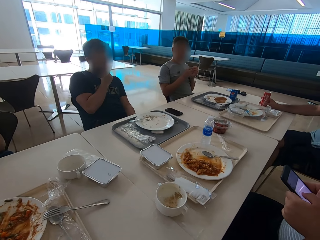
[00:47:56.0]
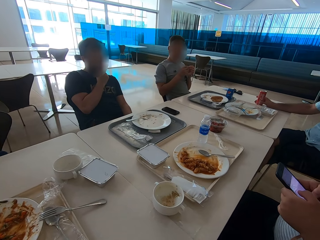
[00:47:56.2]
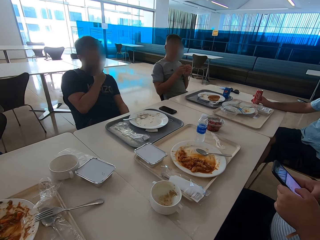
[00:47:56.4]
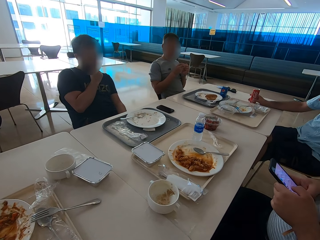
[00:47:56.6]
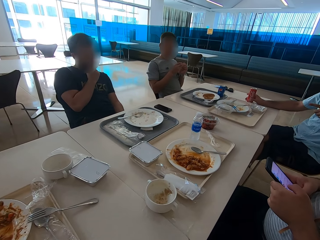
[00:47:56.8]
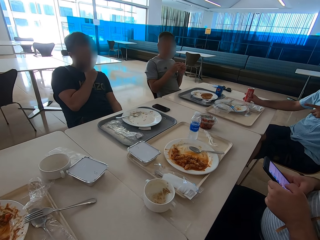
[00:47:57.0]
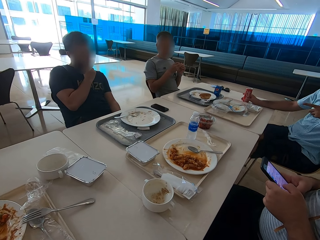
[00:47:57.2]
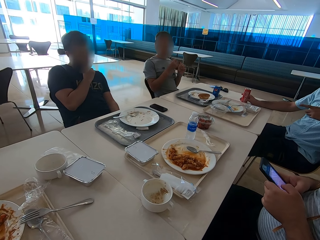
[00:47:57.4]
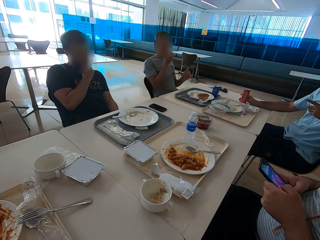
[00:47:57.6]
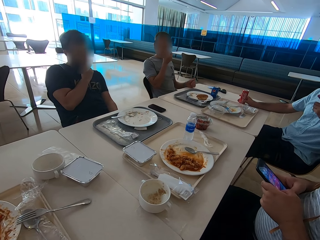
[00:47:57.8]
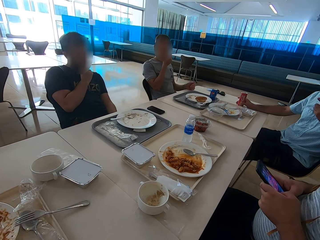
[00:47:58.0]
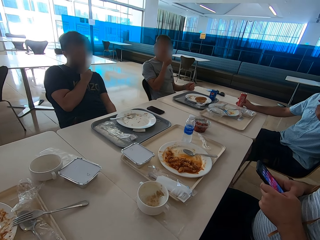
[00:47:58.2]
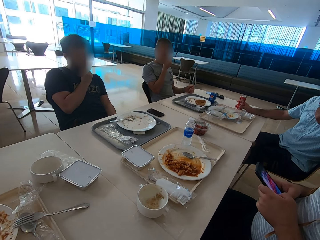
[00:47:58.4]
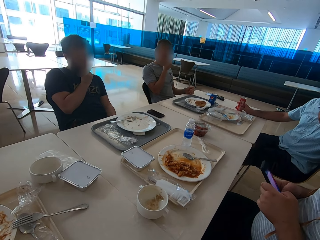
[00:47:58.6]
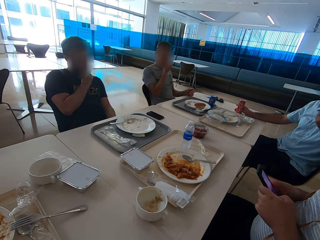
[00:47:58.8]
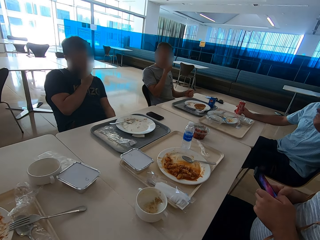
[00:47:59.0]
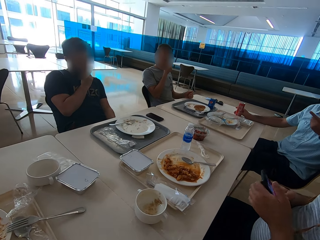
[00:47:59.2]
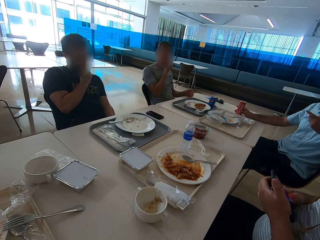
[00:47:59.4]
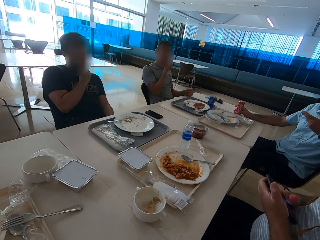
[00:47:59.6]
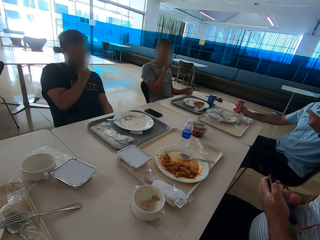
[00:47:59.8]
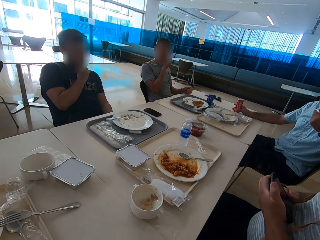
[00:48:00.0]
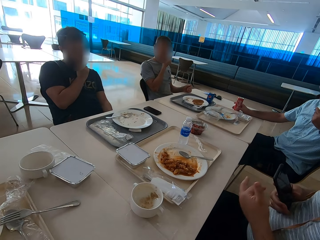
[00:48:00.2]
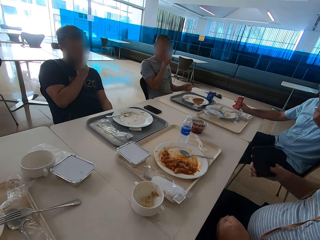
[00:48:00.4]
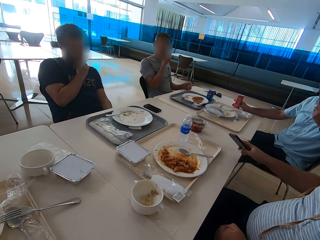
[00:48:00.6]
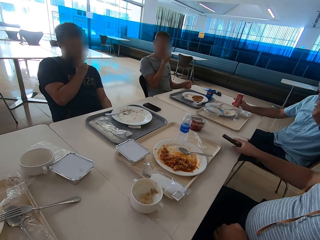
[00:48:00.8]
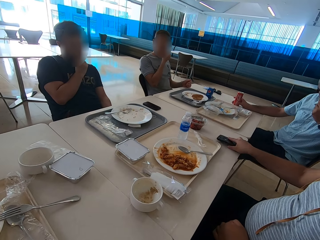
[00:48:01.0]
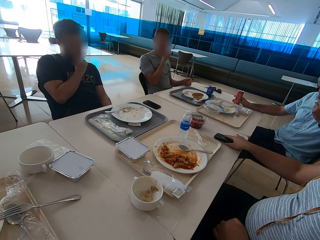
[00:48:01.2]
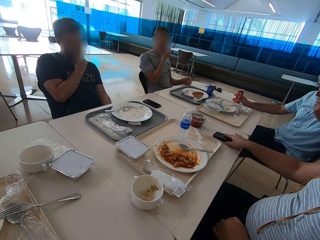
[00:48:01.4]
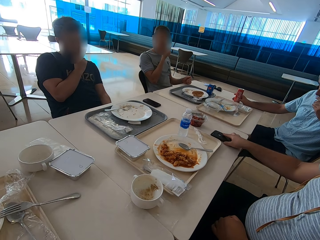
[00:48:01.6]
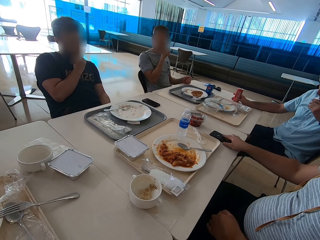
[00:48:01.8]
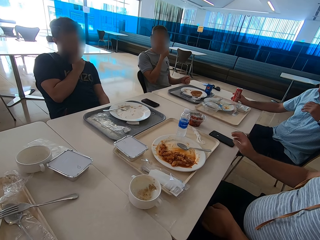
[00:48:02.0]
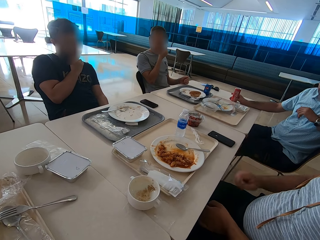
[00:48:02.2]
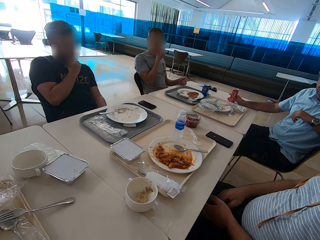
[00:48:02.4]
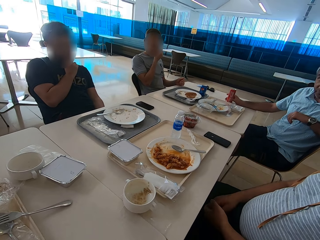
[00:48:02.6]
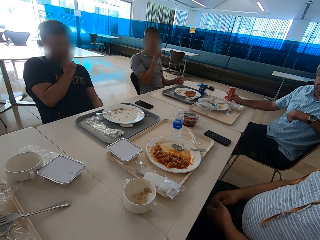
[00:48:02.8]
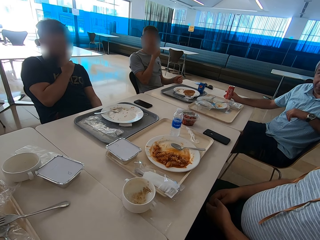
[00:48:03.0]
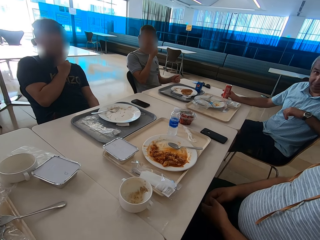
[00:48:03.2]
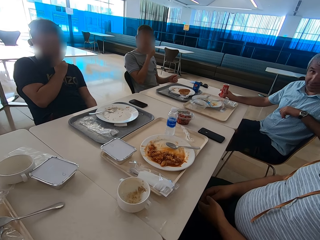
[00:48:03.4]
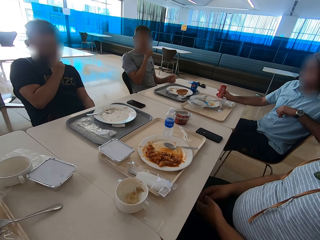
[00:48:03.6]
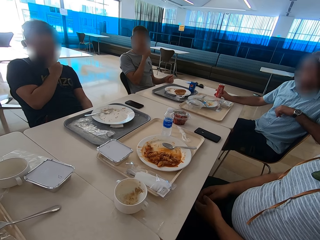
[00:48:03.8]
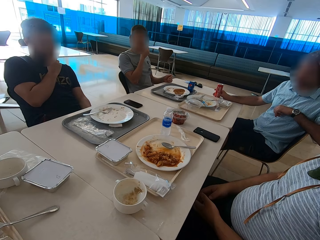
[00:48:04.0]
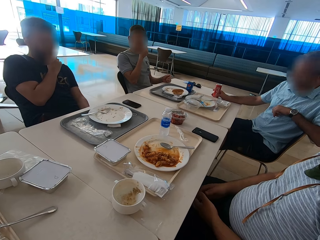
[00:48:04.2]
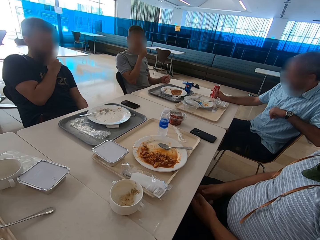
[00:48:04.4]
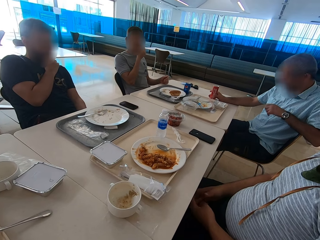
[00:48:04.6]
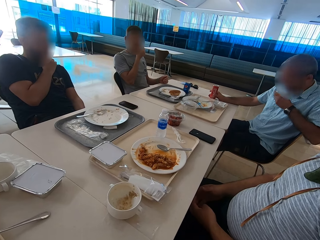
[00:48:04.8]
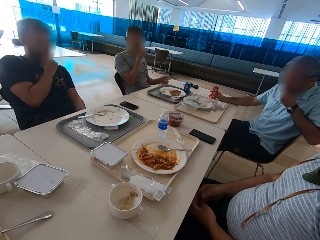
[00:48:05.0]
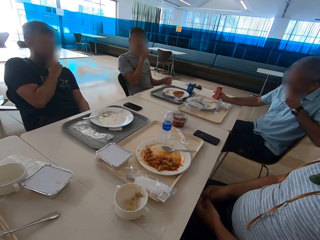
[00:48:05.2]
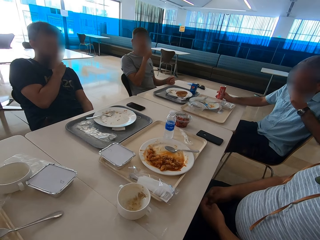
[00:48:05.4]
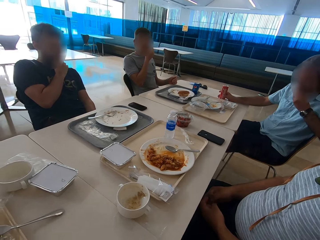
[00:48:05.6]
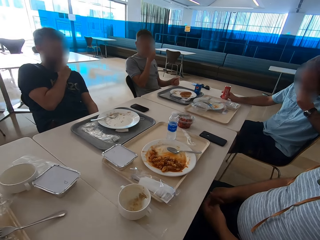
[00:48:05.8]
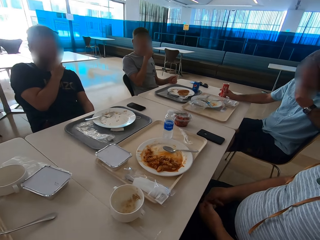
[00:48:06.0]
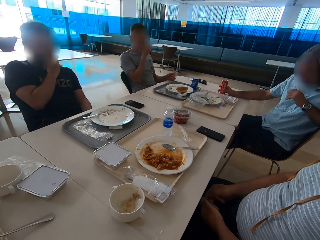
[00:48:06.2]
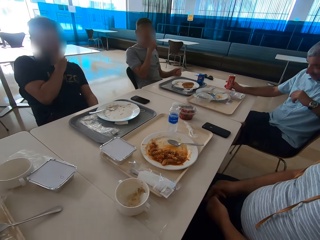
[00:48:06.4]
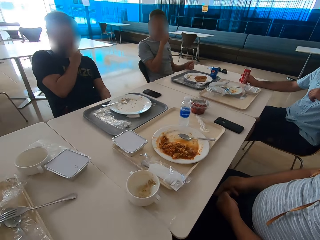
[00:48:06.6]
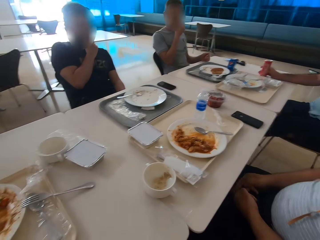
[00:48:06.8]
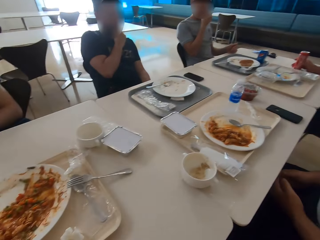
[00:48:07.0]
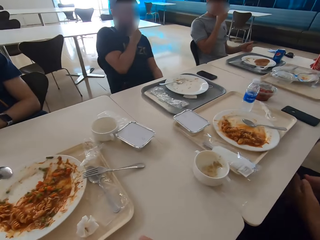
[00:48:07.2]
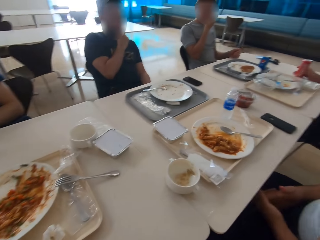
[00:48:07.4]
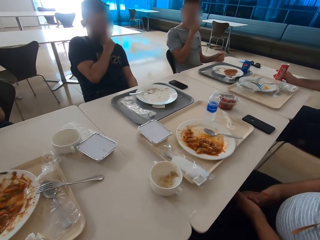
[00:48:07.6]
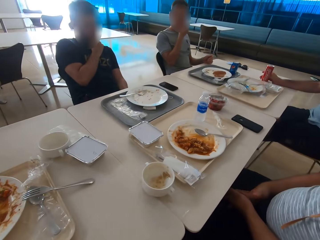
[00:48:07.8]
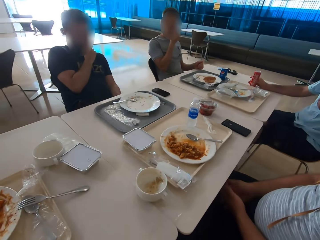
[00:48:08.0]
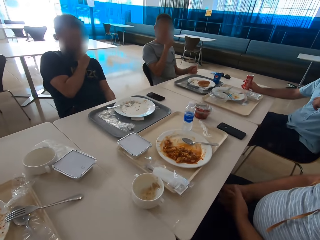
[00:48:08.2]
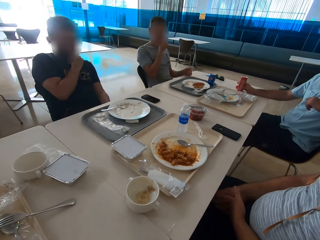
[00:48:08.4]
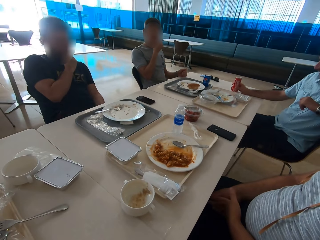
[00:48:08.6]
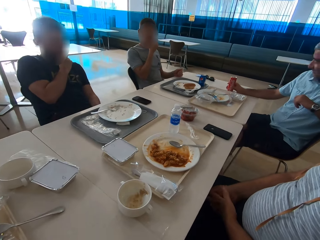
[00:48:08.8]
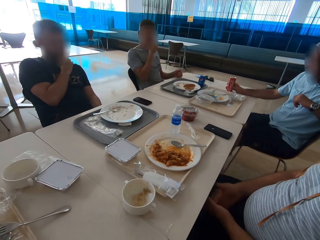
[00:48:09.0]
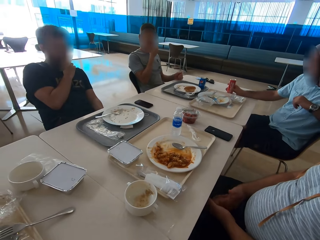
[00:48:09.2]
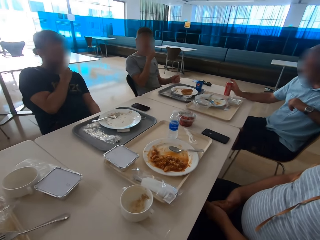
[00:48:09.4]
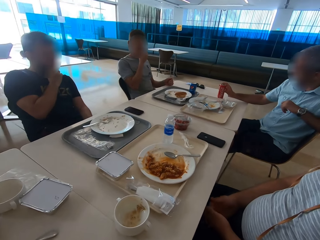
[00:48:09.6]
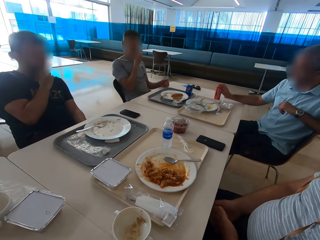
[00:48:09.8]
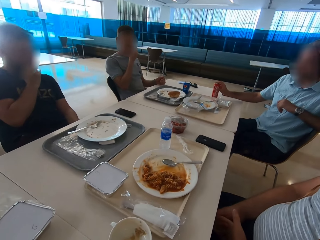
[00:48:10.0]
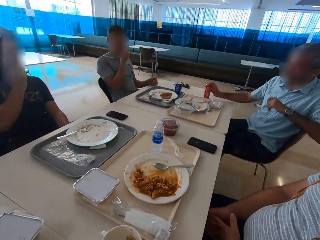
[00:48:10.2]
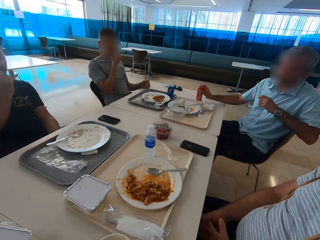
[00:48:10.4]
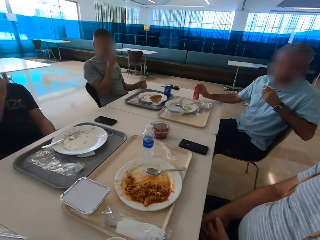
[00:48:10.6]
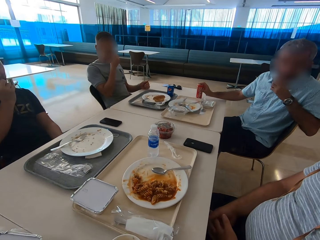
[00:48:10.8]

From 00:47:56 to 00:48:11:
A man uses the phone. Another man speaks with gestures. The first man puts the phone on the table and cracks fingers. A person laughs.

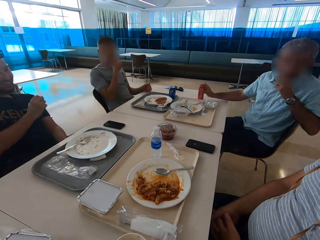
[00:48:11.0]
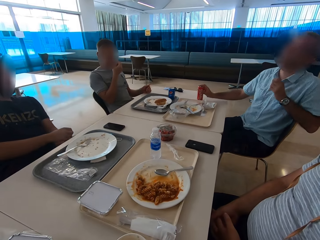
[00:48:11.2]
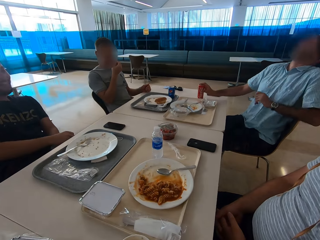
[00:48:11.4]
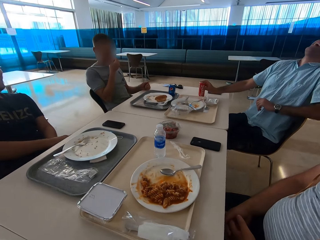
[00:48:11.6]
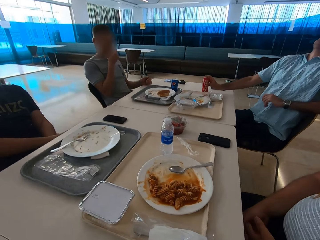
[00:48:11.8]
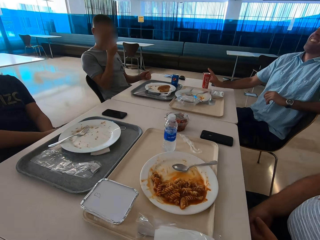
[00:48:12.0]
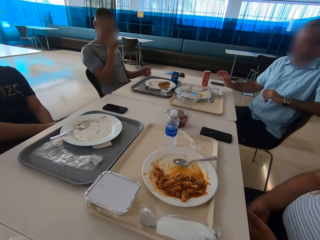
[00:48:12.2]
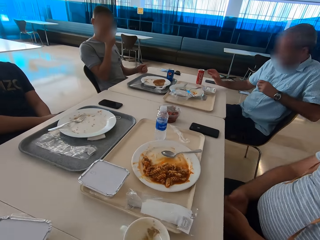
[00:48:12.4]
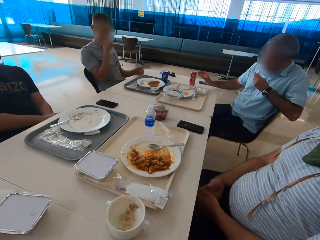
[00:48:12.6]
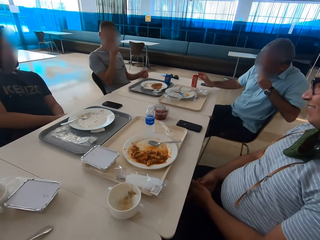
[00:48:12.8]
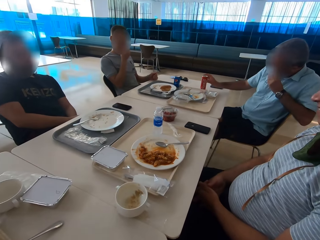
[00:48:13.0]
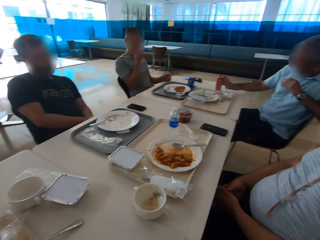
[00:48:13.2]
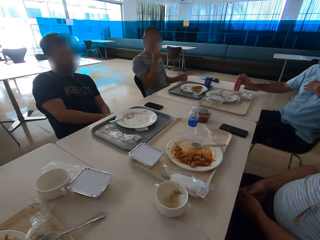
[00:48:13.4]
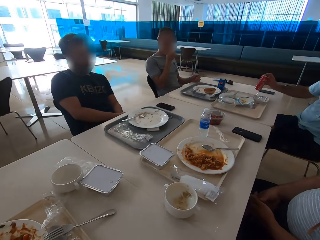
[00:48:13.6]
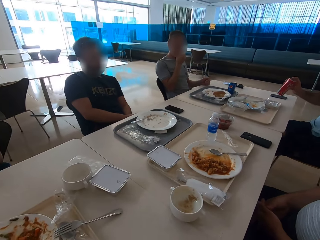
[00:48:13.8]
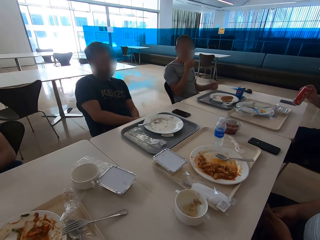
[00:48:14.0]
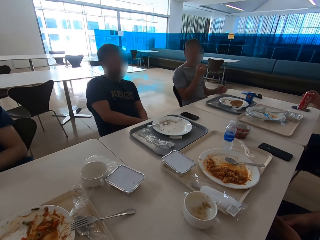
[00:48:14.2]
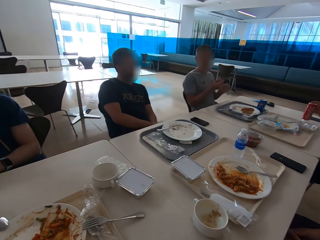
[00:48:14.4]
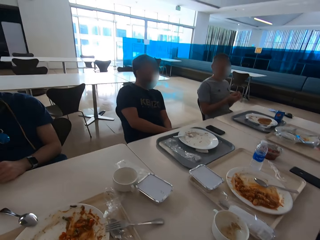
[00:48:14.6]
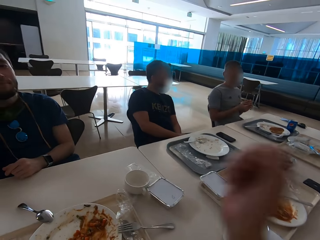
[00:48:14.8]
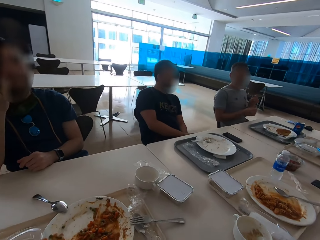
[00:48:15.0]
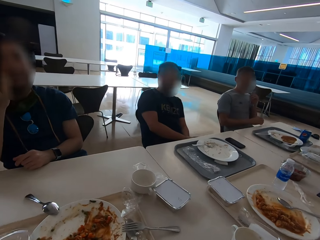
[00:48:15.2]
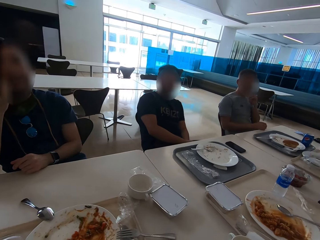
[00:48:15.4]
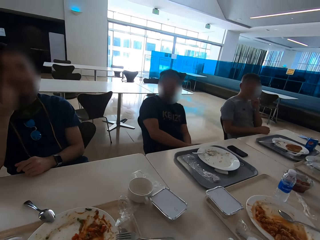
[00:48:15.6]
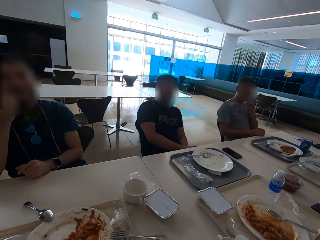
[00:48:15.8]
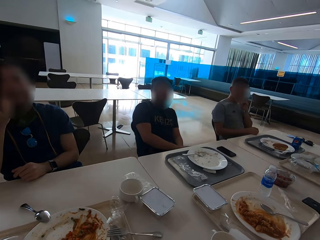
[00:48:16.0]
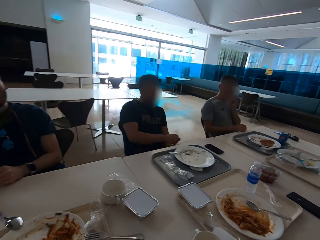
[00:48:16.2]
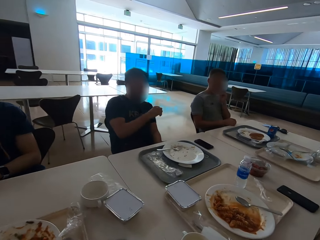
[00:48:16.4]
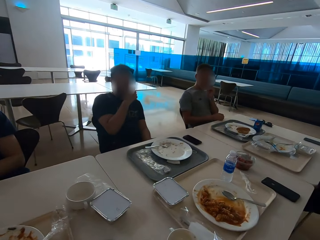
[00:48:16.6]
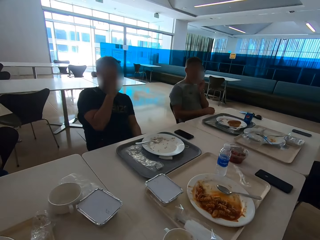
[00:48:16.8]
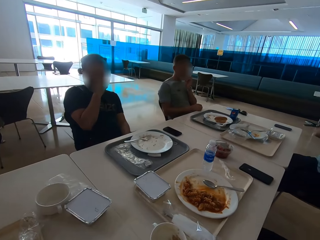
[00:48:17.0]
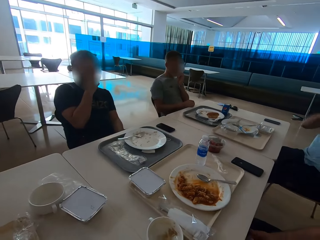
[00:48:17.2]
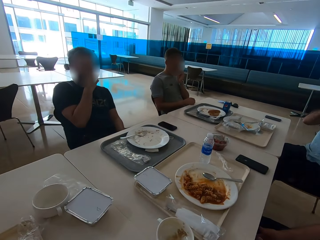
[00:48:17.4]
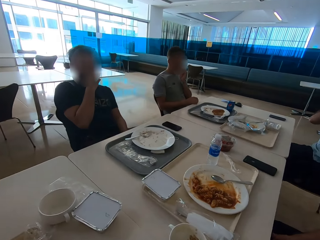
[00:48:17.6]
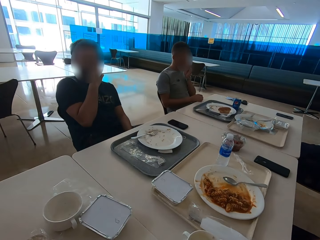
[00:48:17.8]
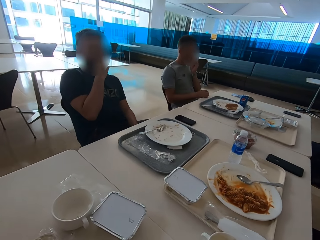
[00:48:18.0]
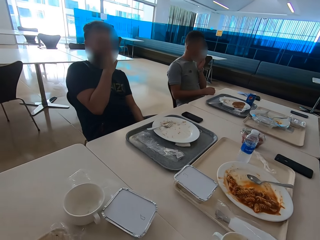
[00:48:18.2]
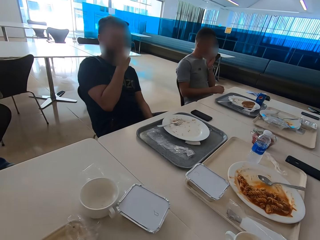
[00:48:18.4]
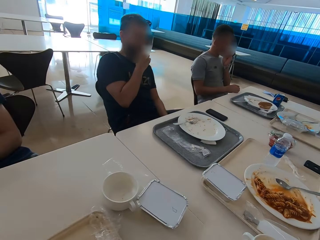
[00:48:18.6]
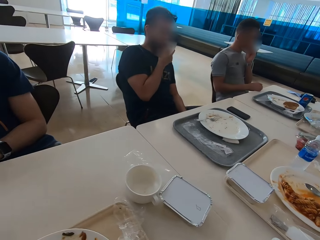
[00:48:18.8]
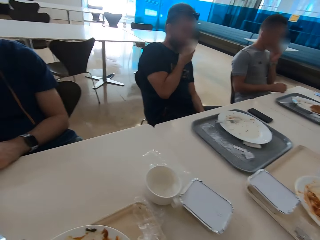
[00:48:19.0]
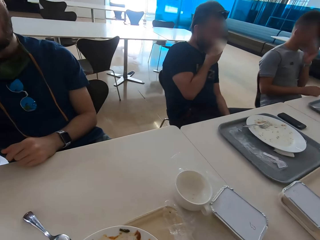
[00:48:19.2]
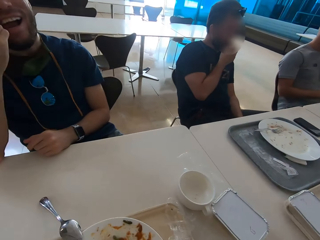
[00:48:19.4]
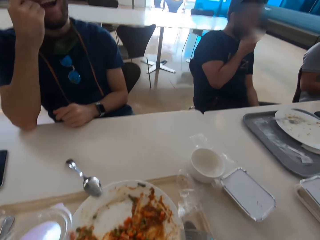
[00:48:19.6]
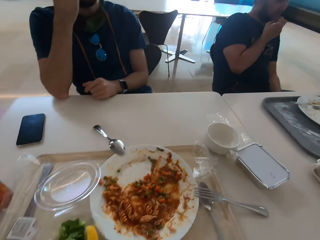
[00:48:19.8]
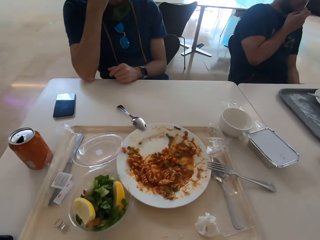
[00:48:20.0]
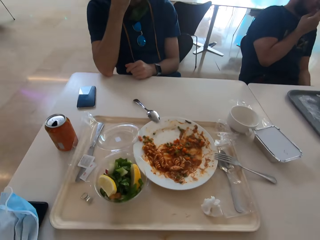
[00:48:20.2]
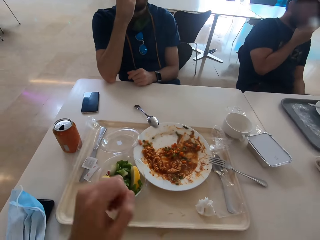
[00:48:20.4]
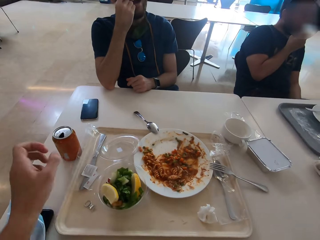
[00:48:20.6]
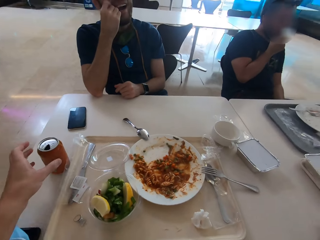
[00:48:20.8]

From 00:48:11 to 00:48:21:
A man picks a soda can. The camera wearer looks around the table. Another man picks teeth.
